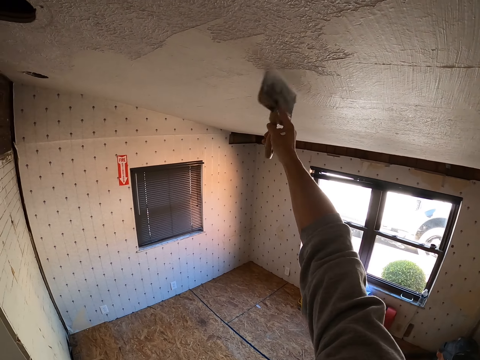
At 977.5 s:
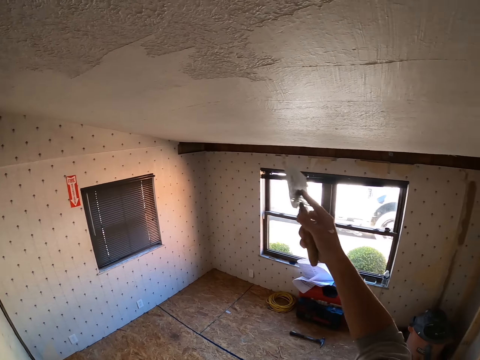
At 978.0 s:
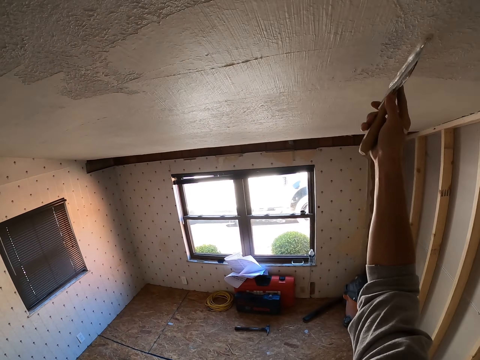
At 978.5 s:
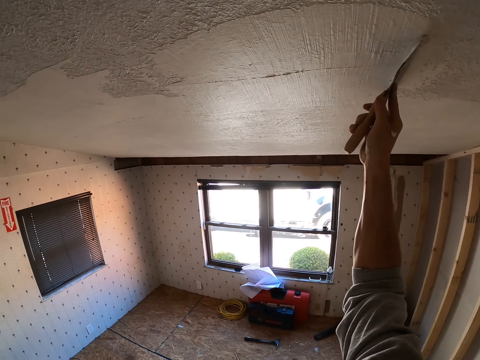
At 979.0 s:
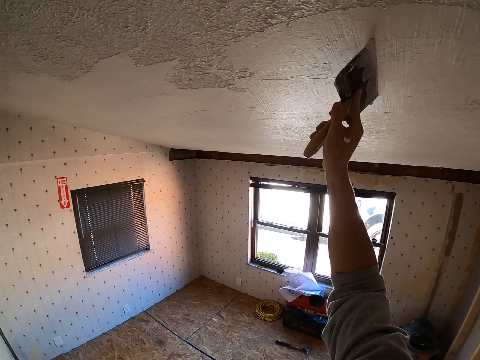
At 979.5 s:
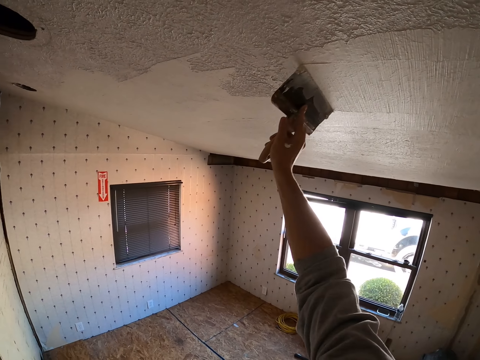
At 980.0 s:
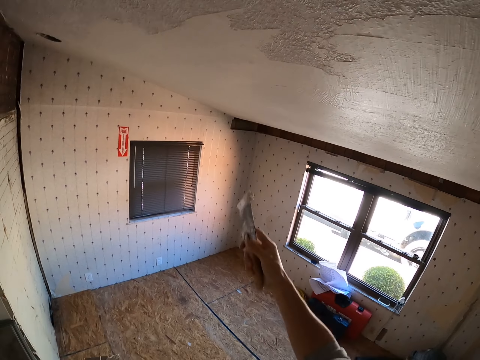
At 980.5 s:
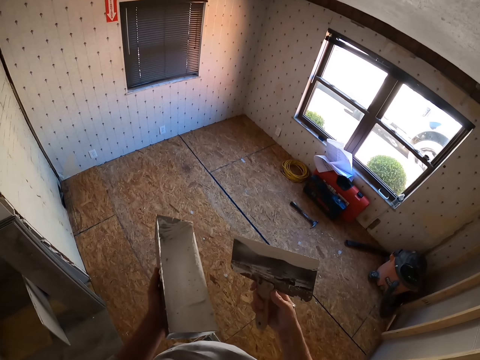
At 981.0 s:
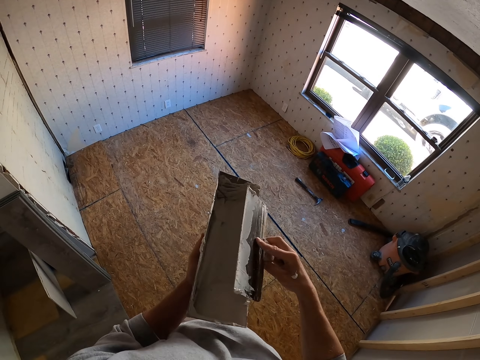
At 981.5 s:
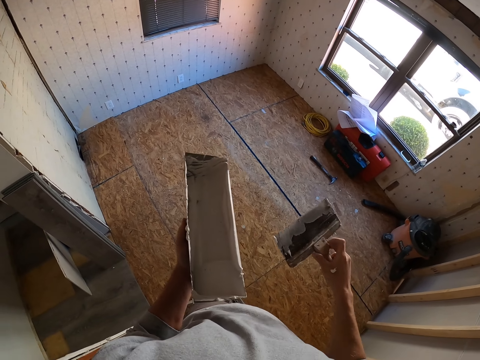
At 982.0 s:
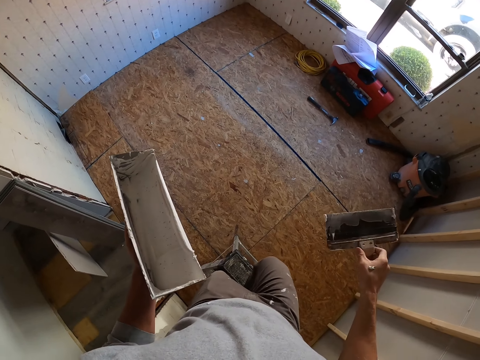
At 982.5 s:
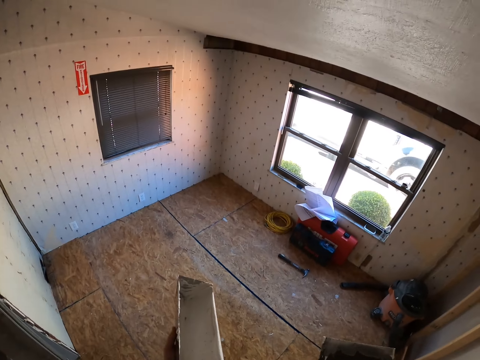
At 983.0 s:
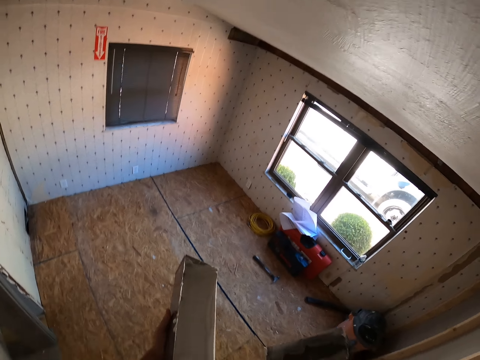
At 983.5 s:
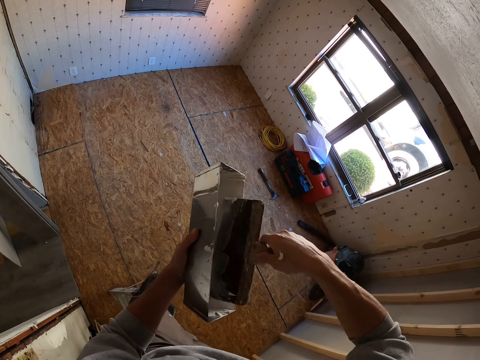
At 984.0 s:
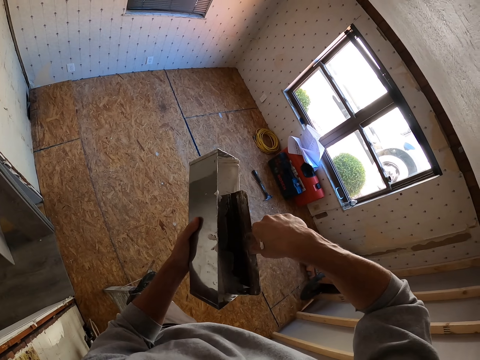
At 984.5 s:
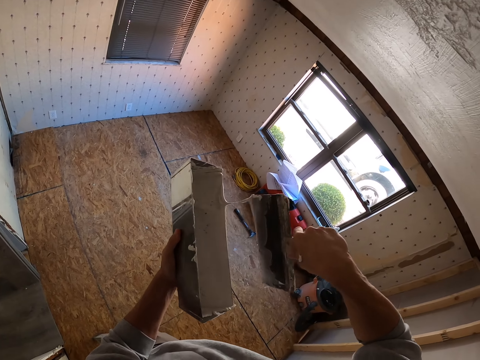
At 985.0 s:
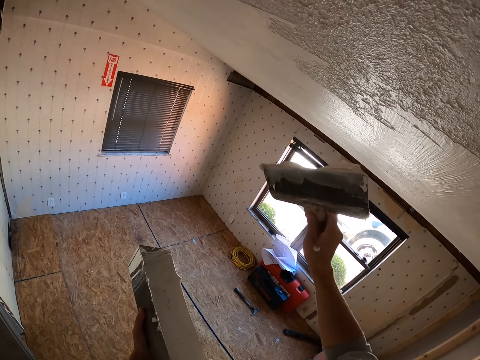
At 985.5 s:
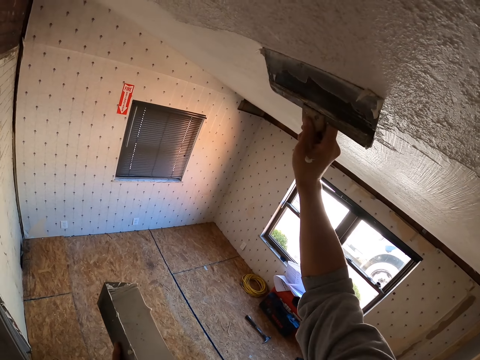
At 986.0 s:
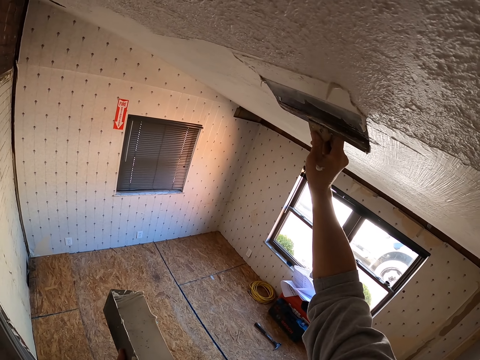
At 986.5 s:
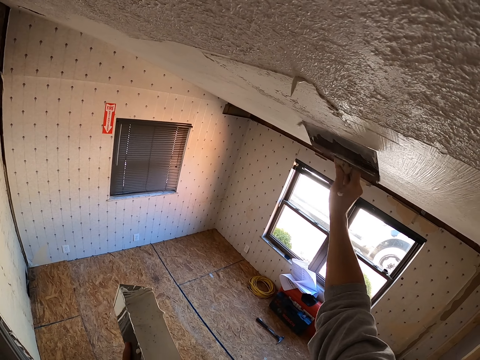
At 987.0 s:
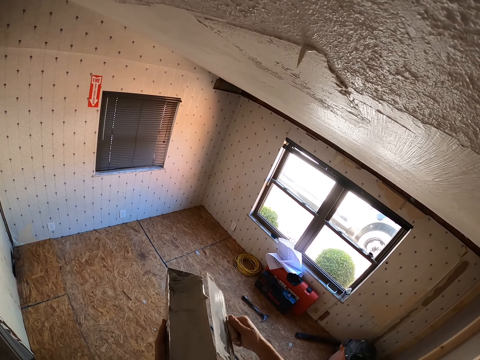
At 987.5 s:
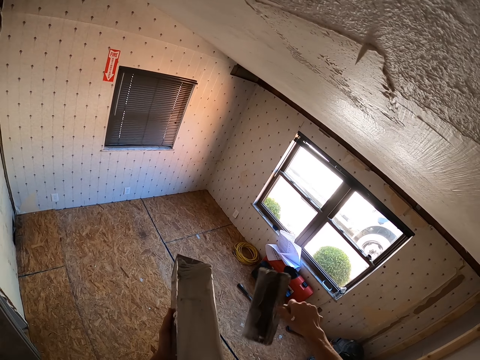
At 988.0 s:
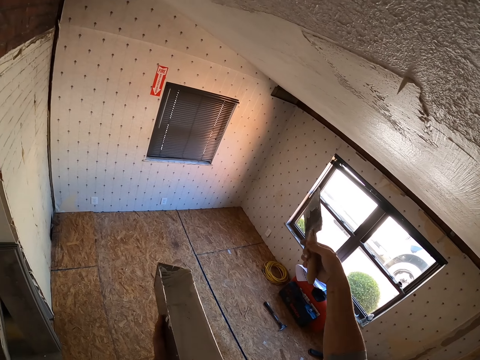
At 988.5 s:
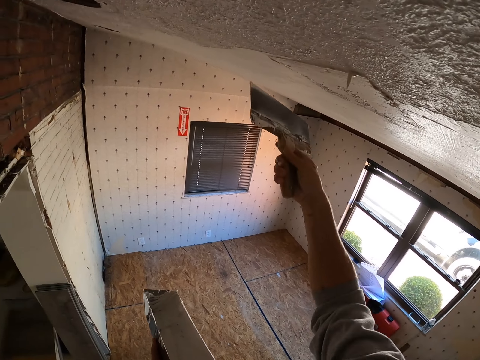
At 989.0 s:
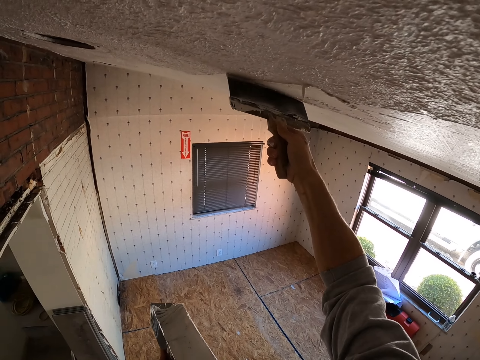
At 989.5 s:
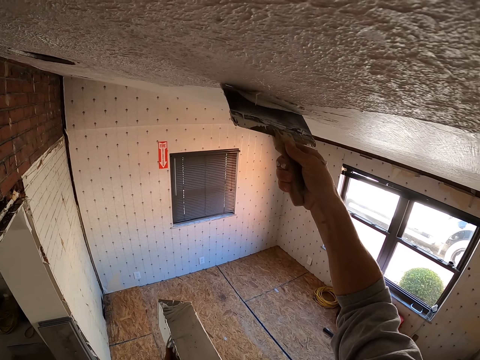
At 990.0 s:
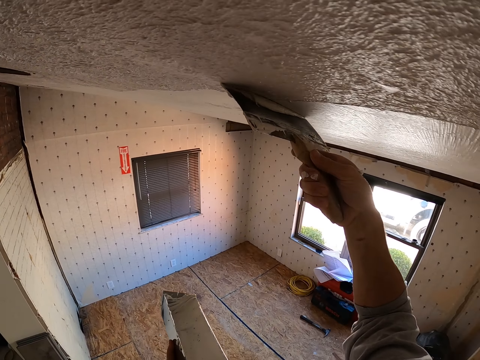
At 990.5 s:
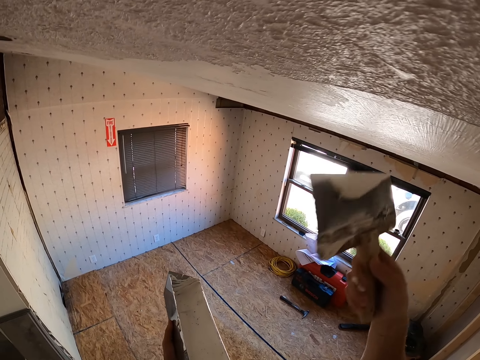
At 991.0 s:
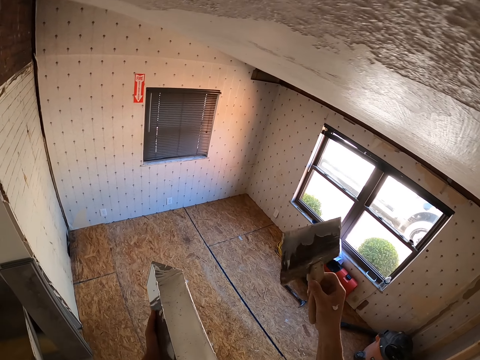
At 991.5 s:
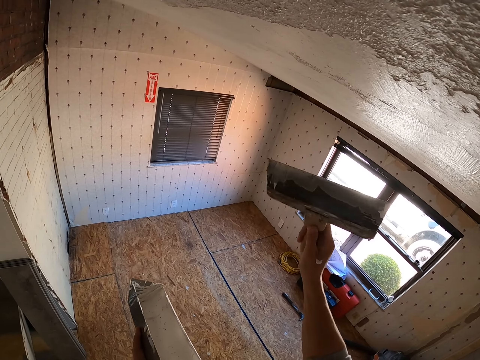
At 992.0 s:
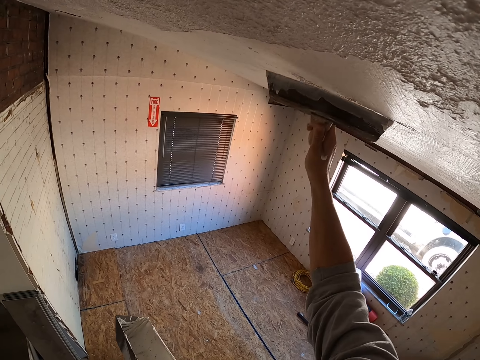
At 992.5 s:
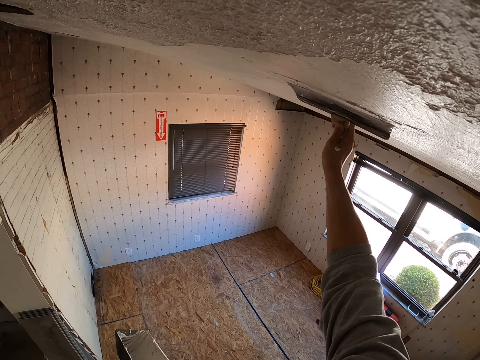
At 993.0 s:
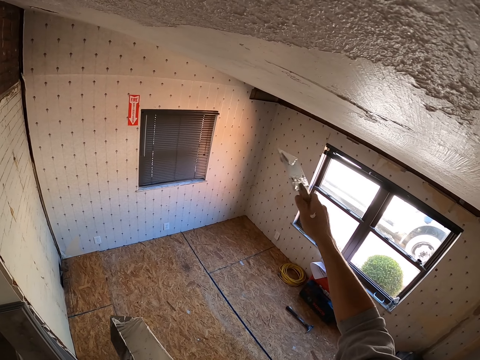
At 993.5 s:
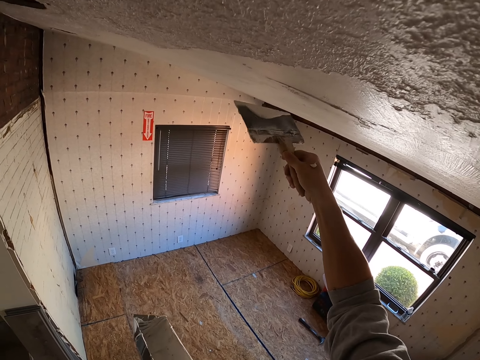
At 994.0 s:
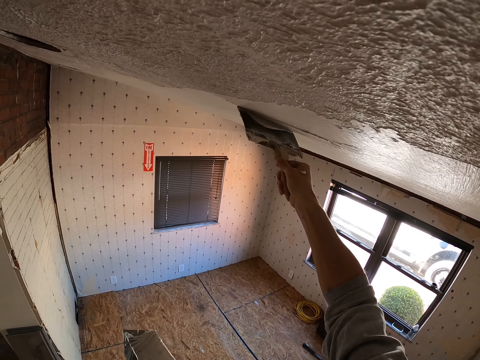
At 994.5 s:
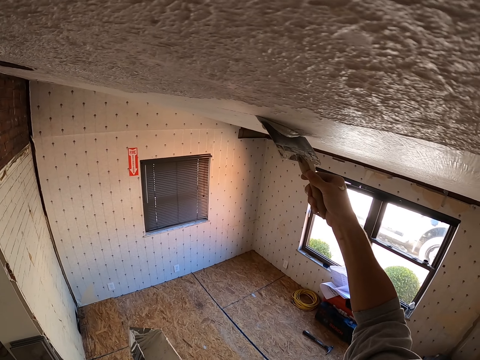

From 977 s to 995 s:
The camera wearer drops the right hand. They look around. They remove excess plaster from the scraper. They look around. They insert the scraper on the paint. They lift the scraper. They plaster the ceiling with the scraper. They remove paint from the scraper. They lift the scraper. They paint the ceiling using the scraper. They look at the scraper. They paint the ceiling using the scraper.

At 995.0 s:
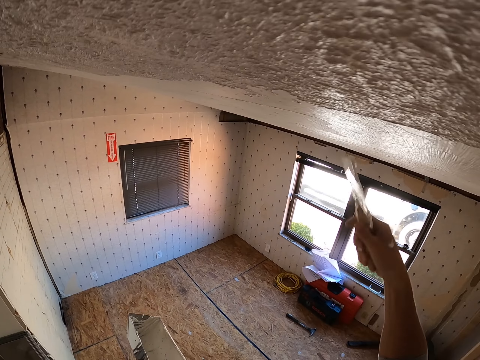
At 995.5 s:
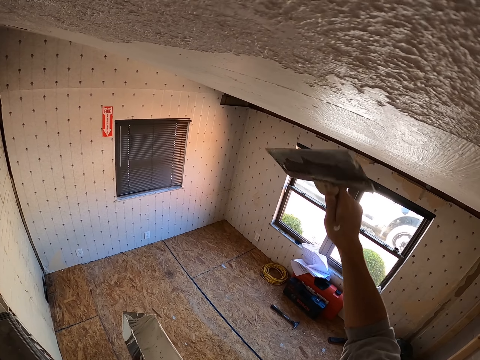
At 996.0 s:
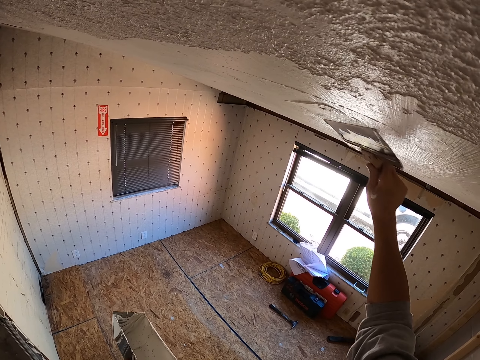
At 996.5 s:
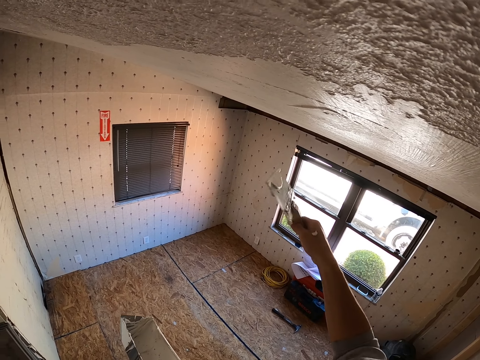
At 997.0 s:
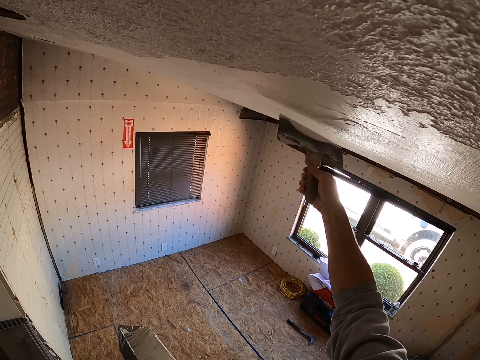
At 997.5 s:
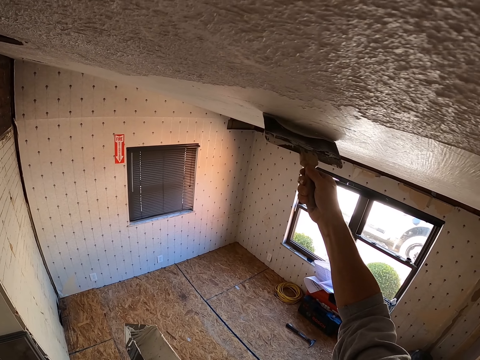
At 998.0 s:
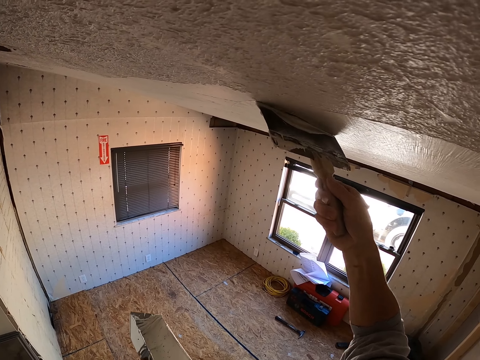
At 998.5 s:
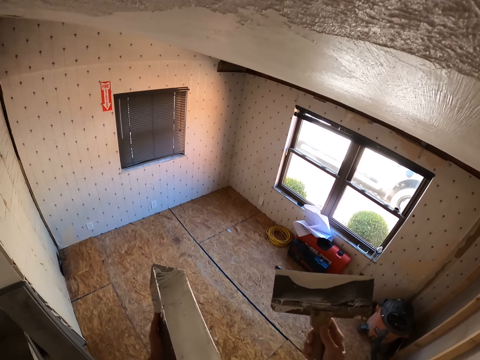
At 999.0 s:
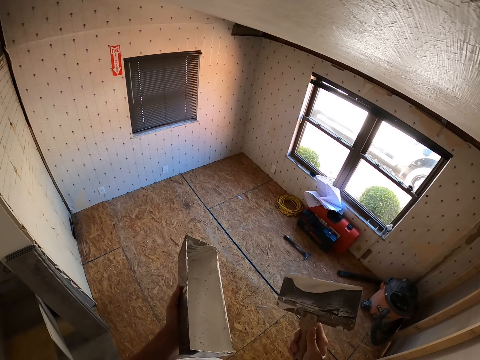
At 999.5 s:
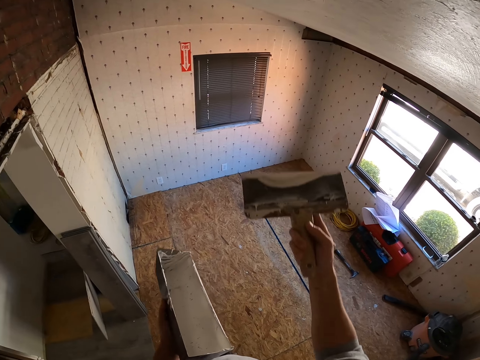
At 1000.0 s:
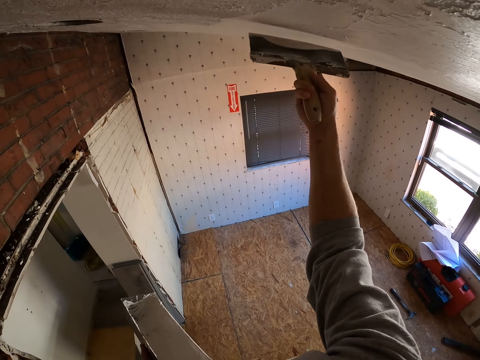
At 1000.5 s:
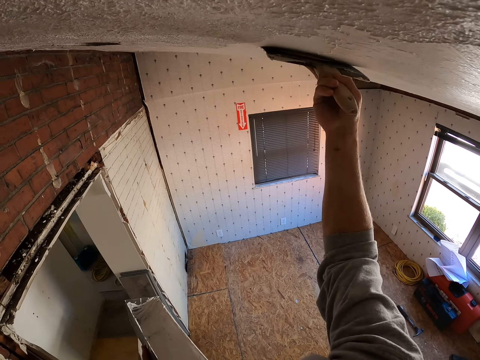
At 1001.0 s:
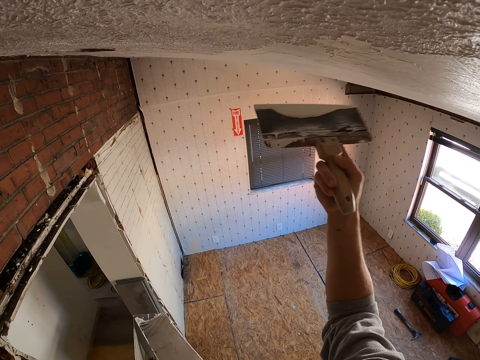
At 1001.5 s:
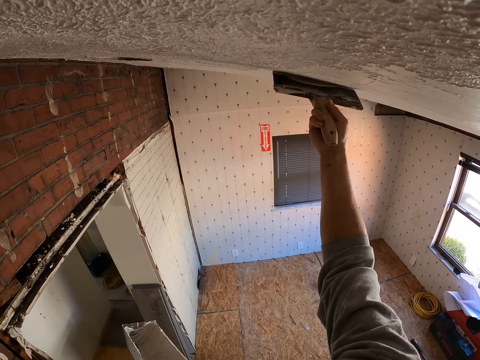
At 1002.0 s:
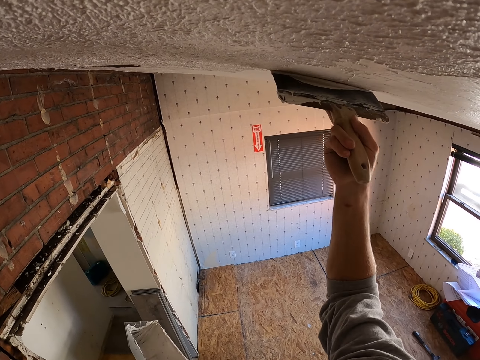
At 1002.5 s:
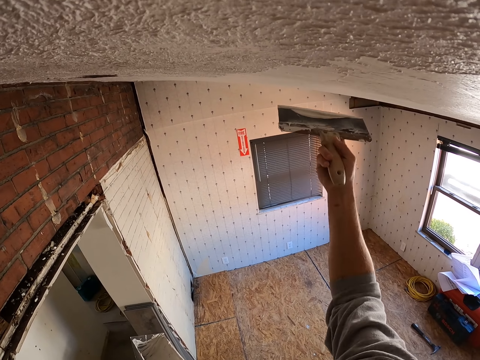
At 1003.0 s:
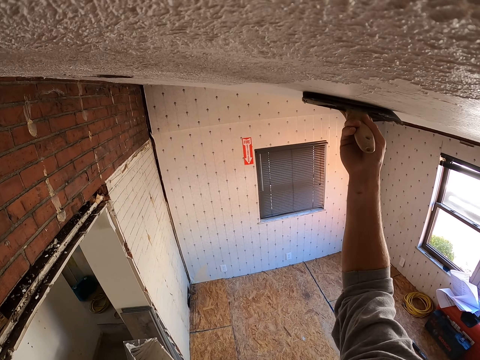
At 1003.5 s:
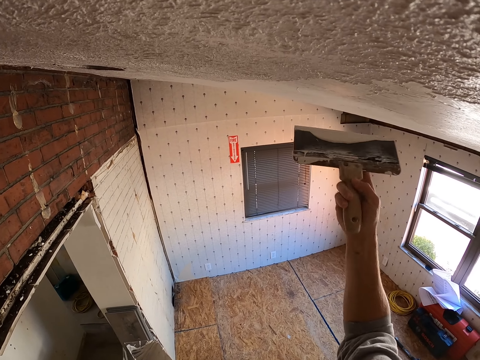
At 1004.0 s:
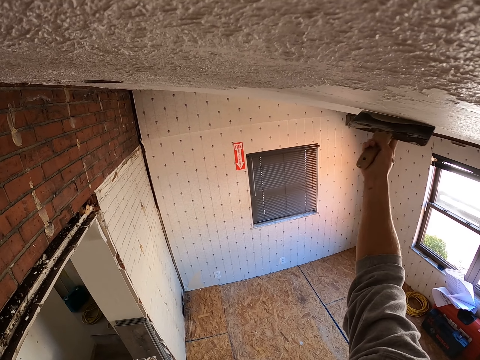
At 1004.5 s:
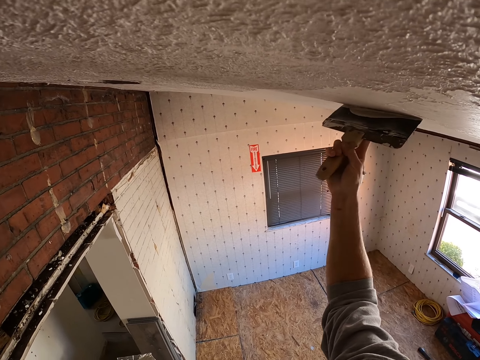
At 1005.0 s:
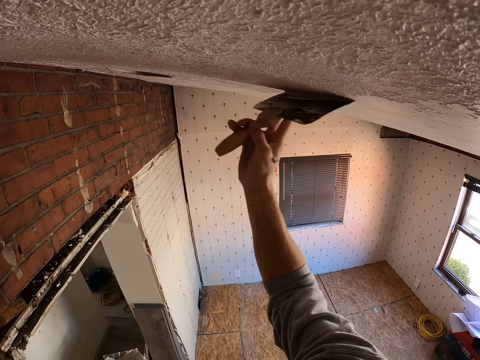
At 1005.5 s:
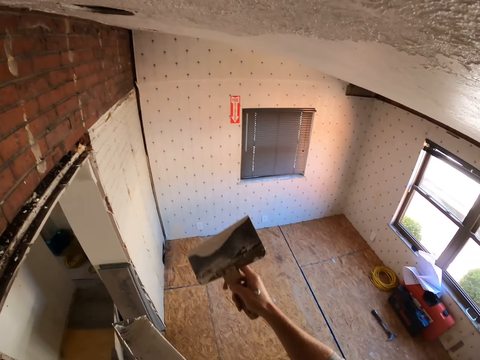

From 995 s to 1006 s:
The camera wearer drops the right hand. They look around, lift the scraper and paint the ceiling using the scraper.
